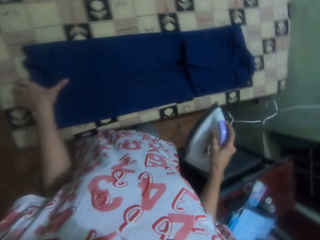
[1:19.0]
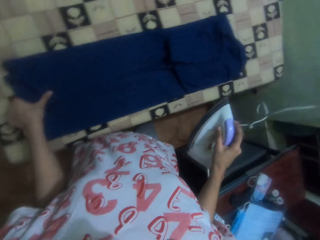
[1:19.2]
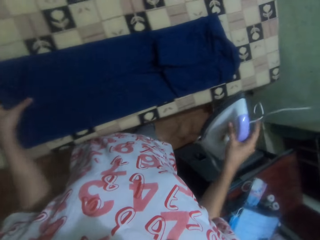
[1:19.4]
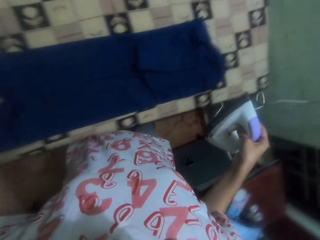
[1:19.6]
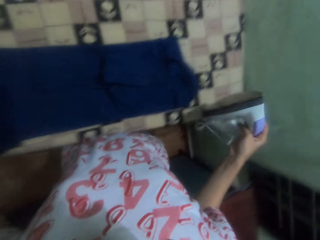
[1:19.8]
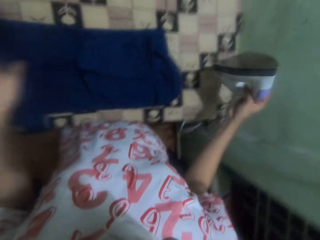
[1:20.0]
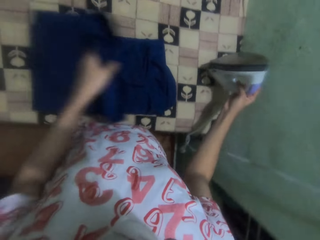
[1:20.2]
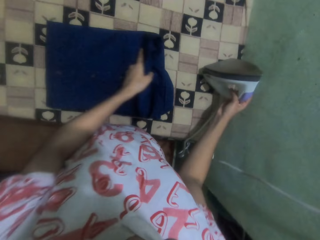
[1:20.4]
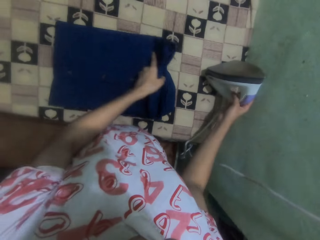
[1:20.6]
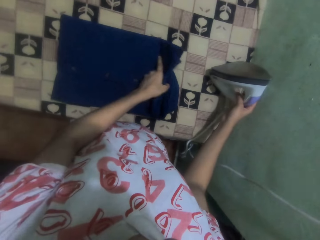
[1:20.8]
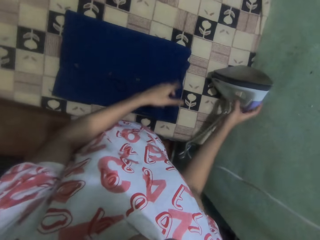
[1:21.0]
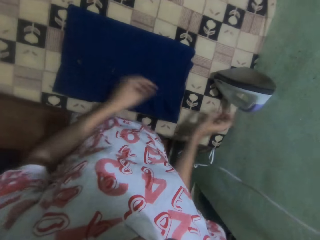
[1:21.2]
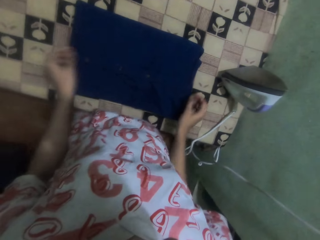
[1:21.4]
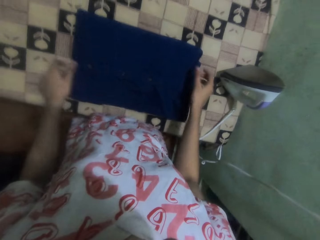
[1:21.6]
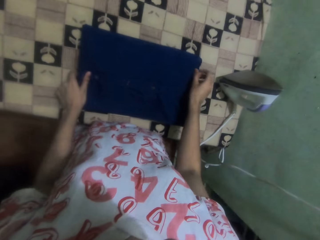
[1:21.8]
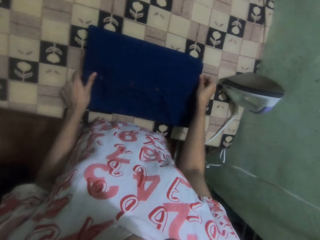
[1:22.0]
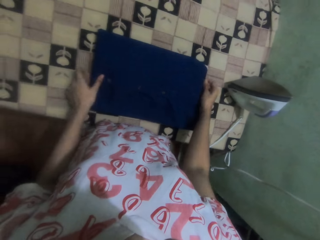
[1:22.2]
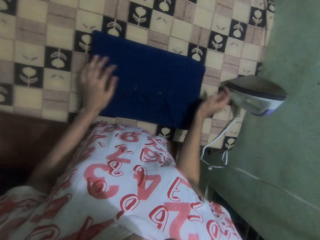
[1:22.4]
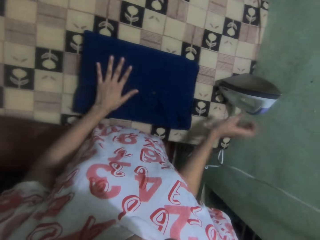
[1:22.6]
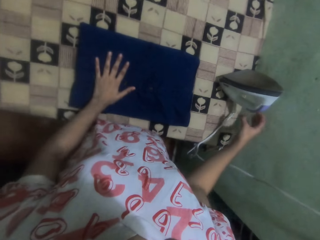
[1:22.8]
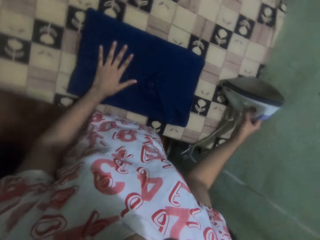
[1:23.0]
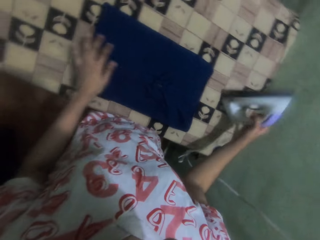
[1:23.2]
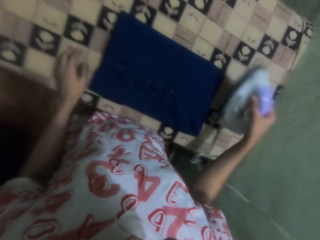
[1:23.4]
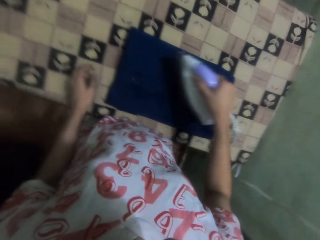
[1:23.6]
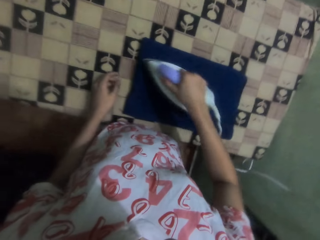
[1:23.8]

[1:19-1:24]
The camera wearer folds the shirt with her hand. She places the iron box on the table. She touches the shirt with her hands and picks the iron box from the table.

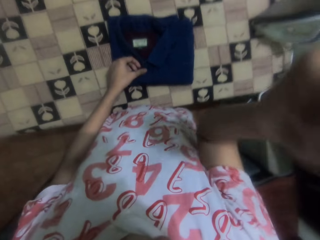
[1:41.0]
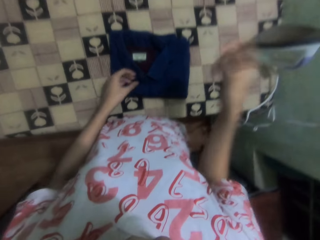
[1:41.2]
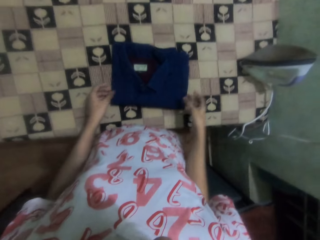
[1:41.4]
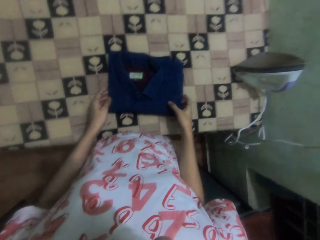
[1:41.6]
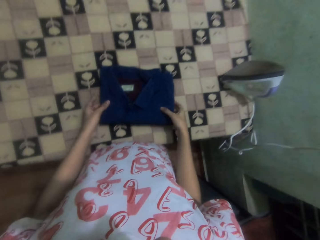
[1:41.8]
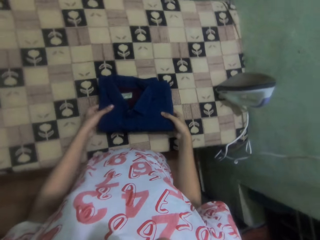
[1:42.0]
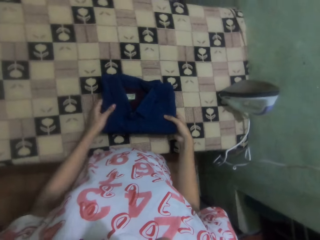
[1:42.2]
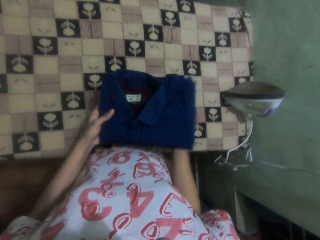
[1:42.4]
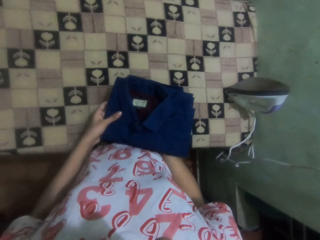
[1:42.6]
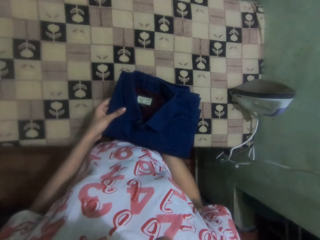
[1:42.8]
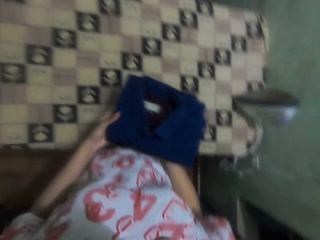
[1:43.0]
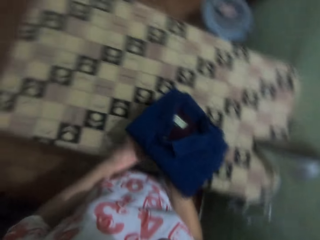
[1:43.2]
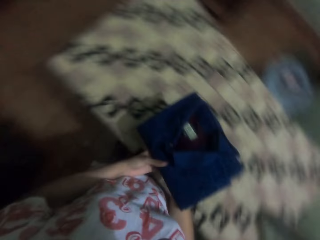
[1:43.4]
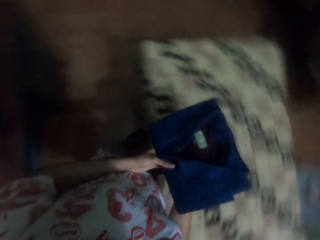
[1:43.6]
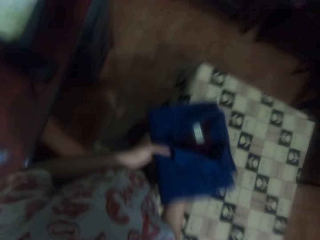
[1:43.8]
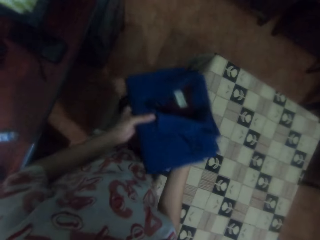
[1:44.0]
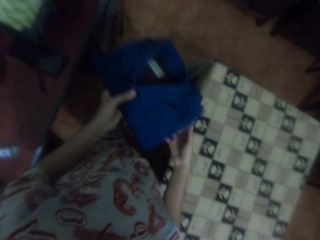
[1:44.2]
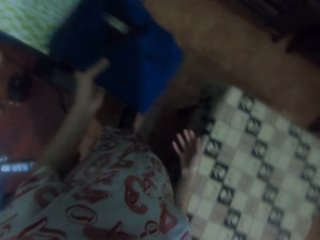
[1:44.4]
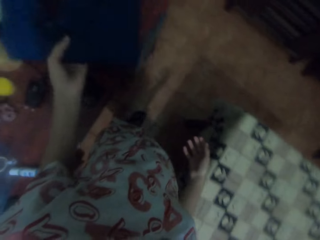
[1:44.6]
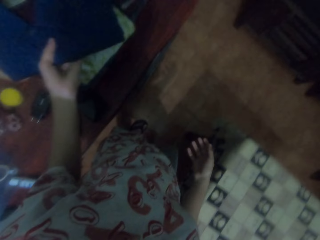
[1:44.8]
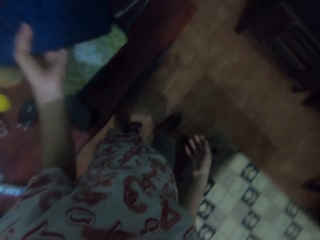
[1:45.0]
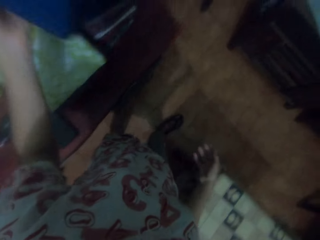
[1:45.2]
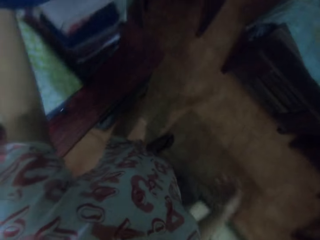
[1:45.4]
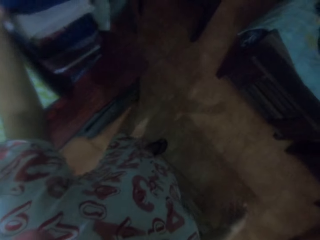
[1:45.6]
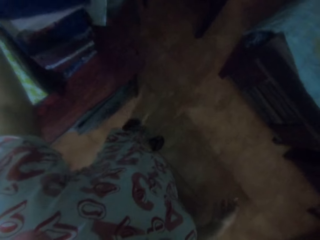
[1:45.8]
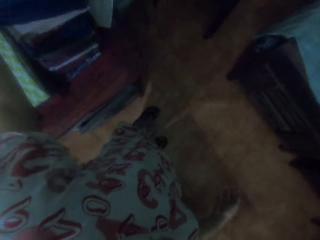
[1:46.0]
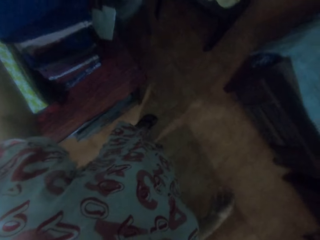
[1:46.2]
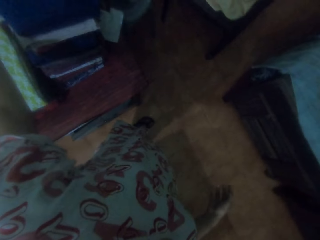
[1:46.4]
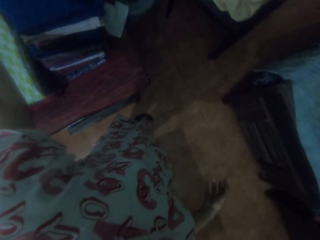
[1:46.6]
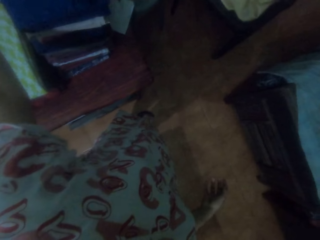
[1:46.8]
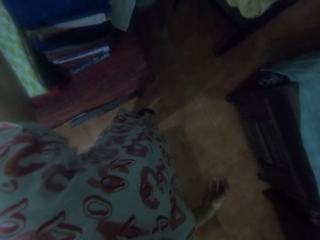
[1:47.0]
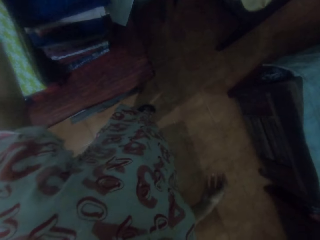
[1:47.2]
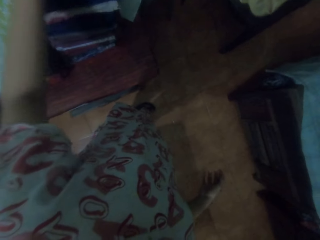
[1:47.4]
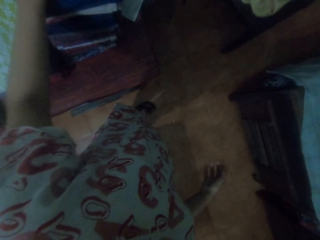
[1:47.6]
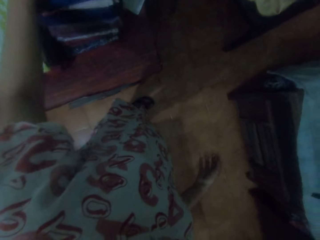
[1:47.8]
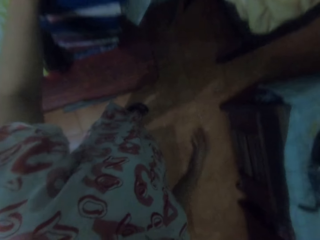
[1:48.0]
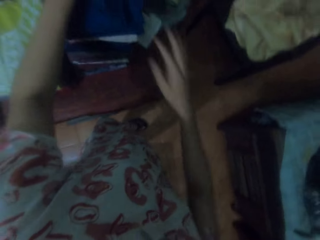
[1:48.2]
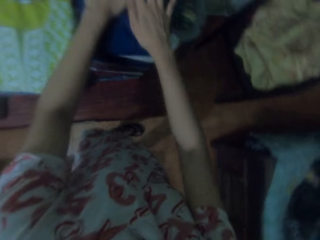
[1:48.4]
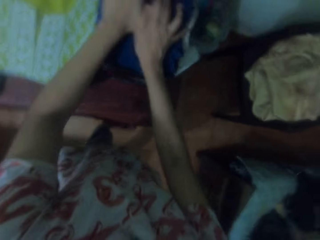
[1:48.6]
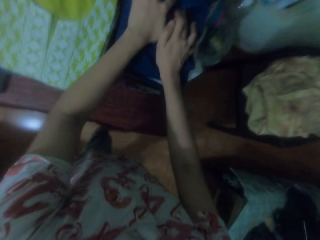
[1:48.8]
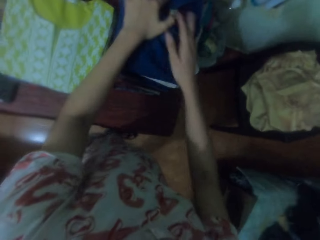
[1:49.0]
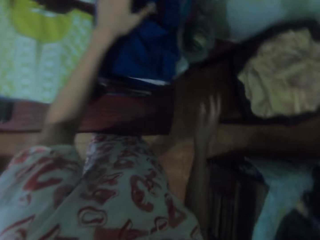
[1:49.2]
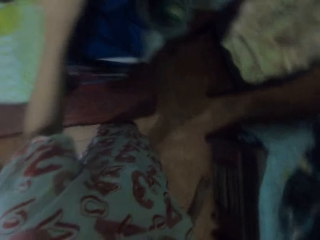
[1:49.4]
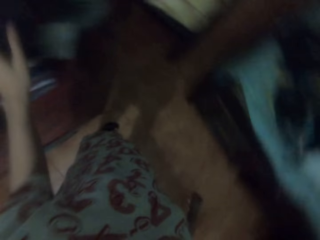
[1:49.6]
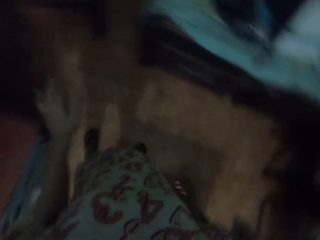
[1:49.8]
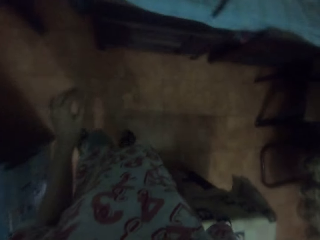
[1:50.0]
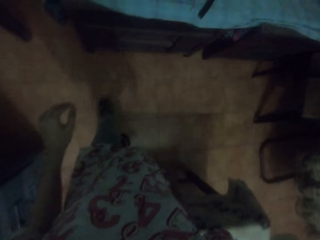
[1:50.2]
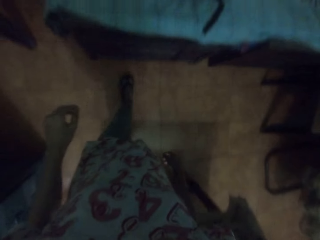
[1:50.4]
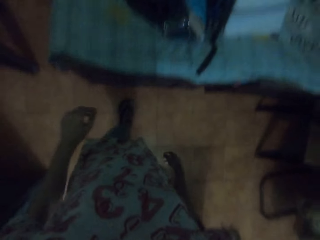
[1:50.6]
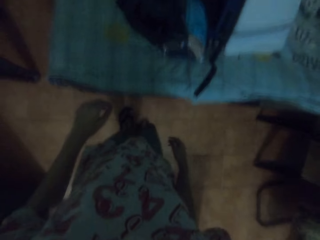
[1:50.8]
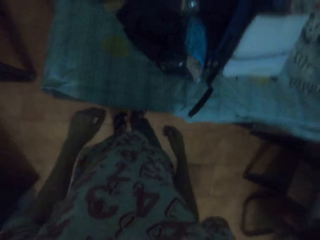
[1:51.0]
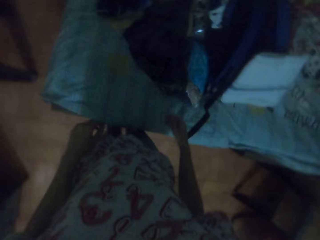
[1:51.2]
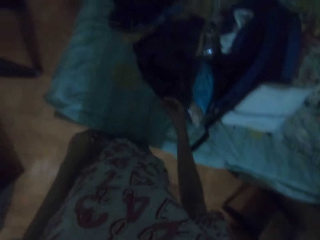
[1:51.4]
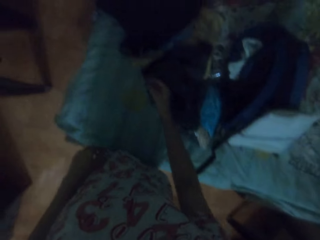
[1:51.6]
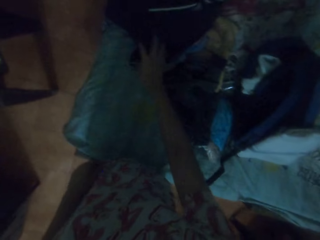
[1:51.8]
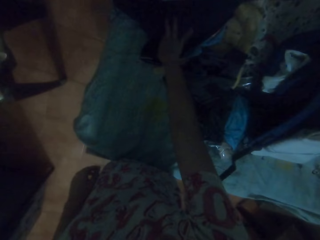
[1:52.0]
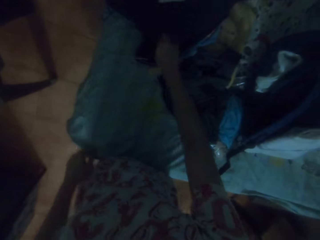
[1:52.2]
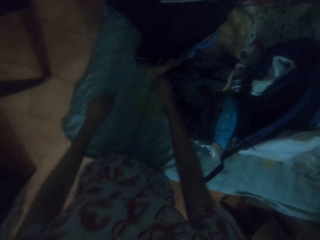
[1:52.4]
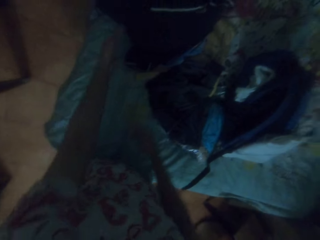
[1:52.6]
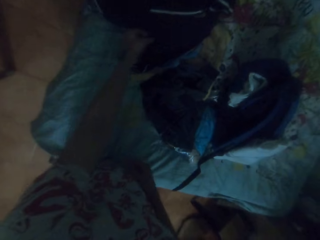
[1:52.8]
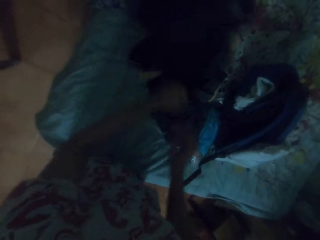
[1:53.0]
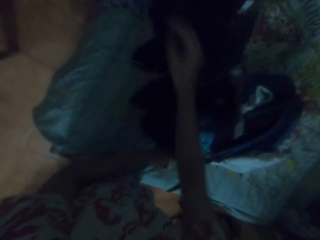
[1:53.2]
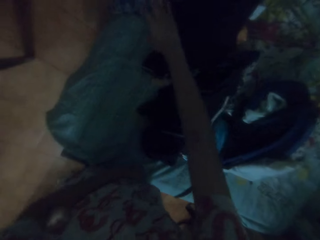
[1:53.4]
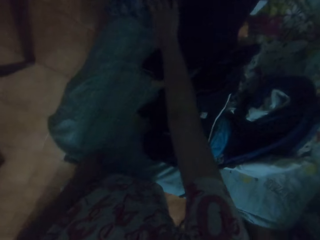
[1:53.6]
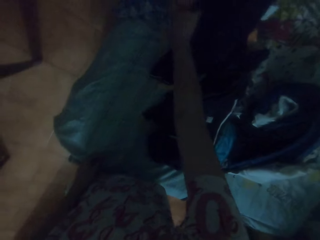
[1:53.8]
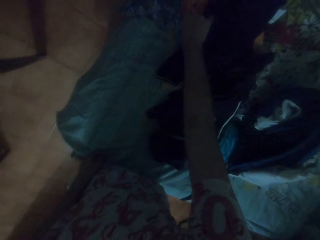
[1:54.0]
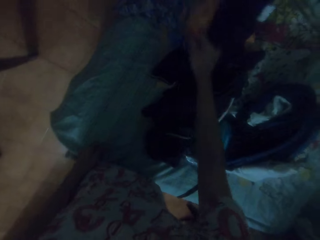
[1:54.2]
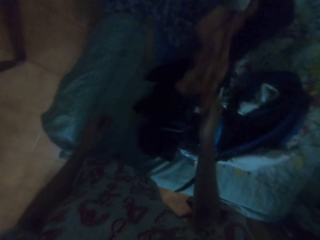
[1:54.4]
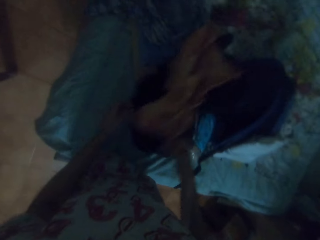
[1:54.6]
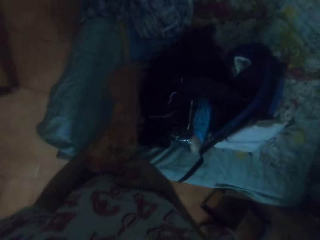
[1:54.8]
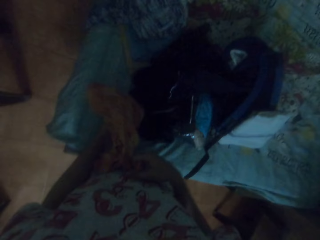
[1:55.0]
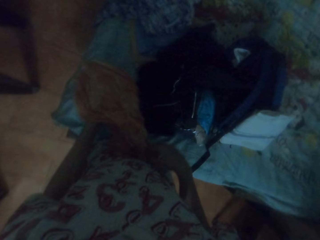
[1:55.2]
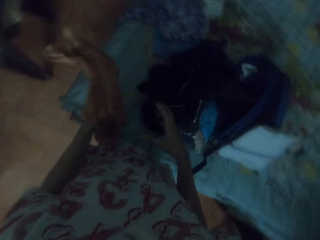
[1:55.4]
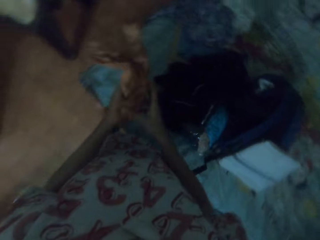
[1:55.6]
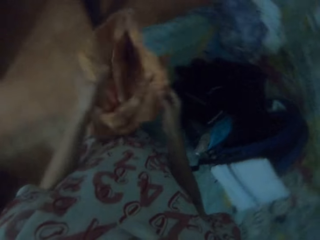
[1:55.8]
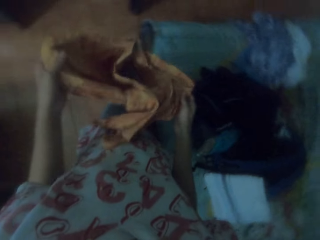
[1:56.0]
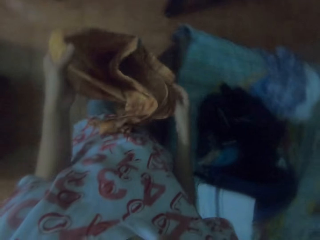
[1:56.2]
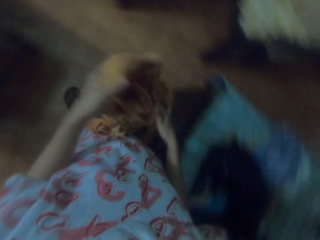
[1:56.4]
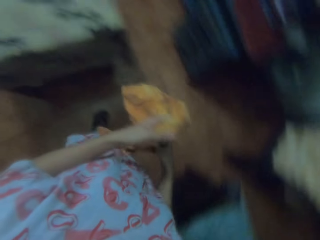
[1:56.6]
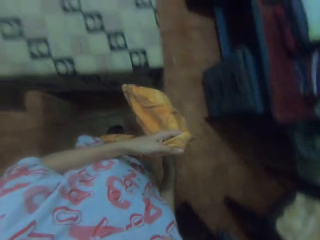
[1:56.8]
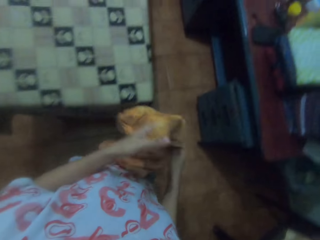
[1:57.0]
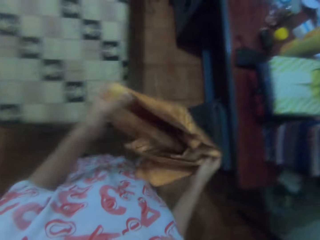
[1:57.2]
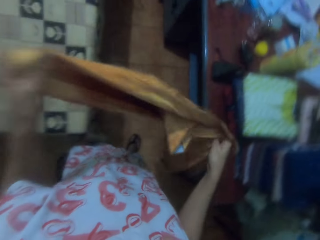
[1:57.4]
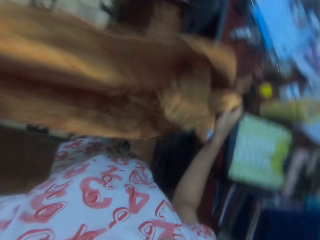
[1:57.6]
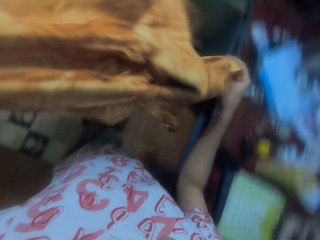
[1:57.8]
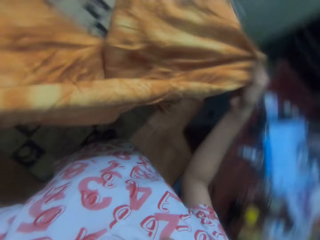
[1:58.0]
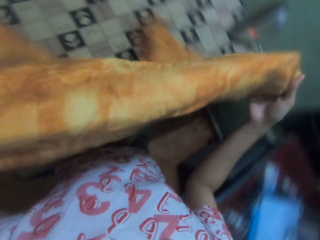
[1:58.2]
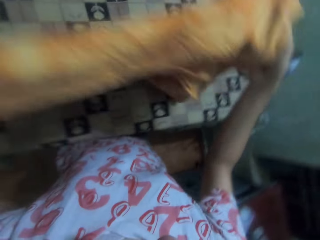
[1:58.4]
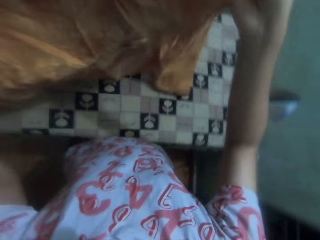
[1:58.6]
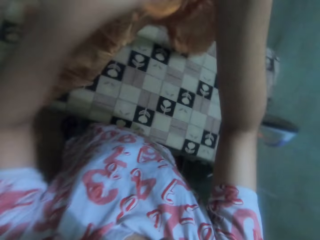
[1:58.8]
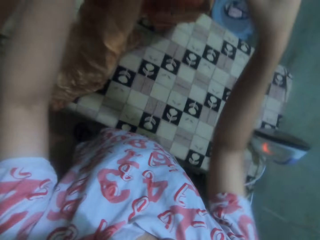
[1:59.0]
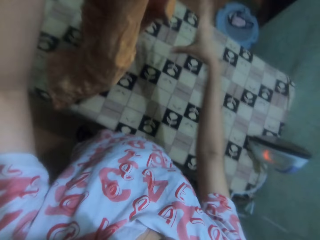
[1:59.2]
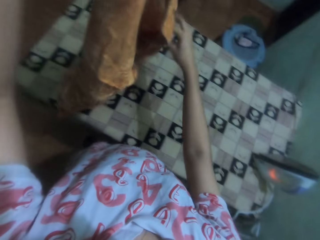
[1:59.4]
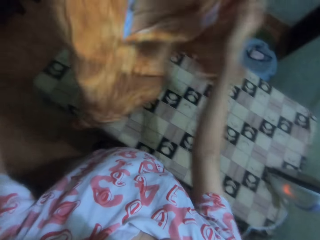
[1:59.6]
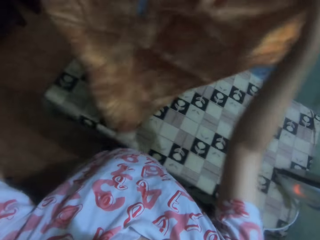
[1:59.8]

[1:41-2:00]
The camera wearer picks the shirt from the table. She places the shirt on the other hand. She walks around the house. She puts the shirt on the other pile of shirts or clothes. She presses the clothes with her hands. She walks around the house. She picks a cloth from the table. She drops the cloth on the table. She picks the cloth from the table. She places the cloth on the other hand. She unfolds the cloth with her hands. She walks around the house. She takes a shirt.
